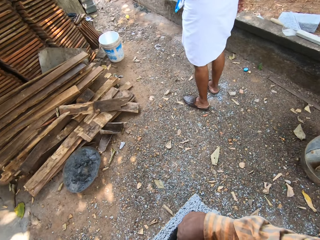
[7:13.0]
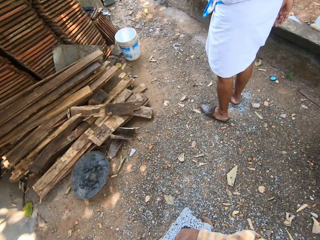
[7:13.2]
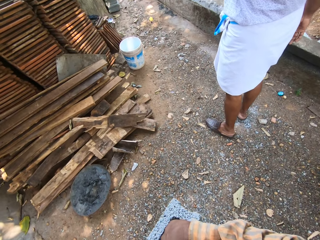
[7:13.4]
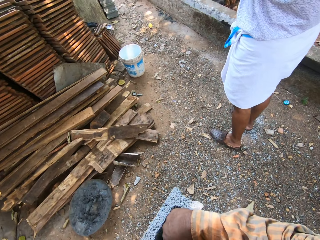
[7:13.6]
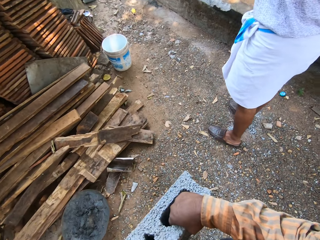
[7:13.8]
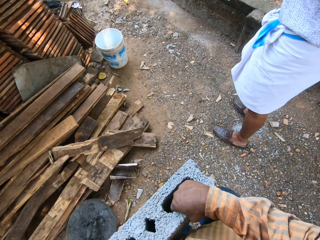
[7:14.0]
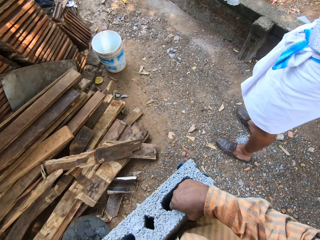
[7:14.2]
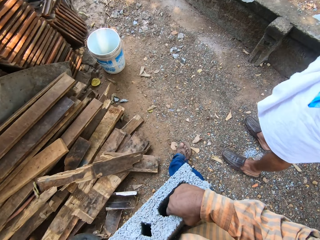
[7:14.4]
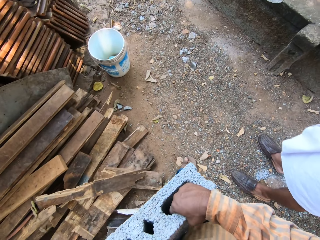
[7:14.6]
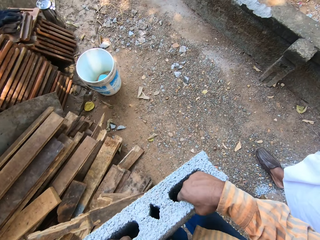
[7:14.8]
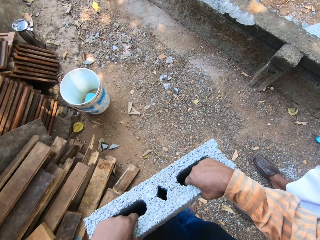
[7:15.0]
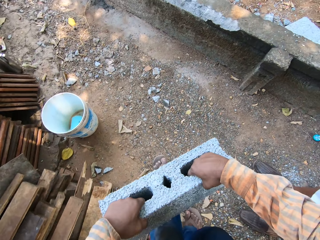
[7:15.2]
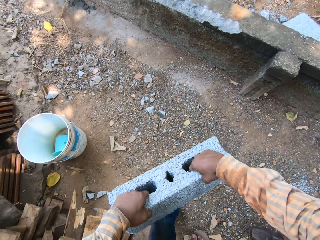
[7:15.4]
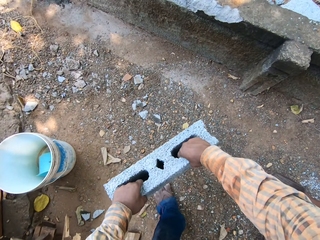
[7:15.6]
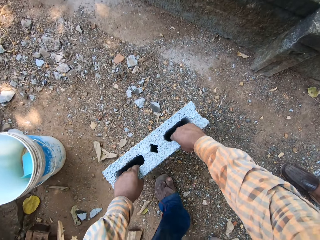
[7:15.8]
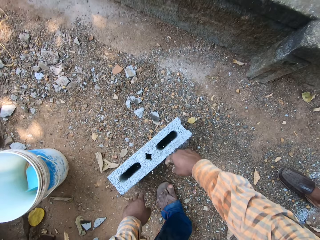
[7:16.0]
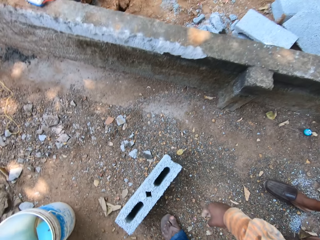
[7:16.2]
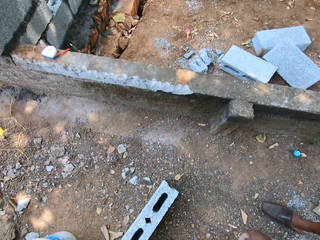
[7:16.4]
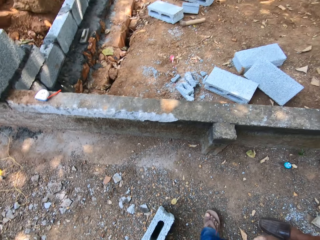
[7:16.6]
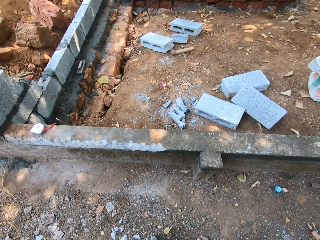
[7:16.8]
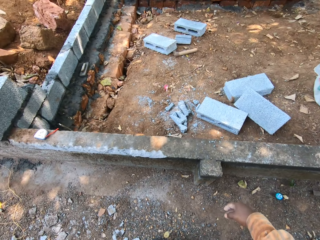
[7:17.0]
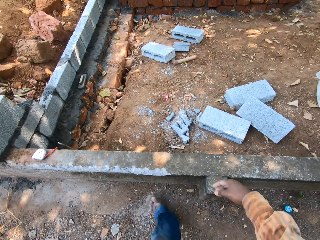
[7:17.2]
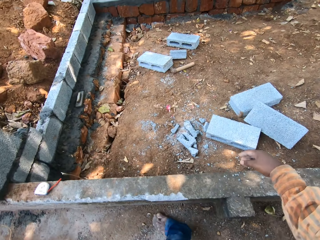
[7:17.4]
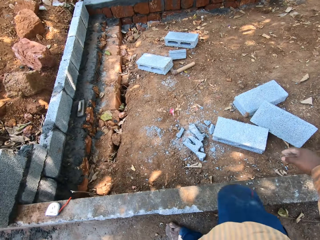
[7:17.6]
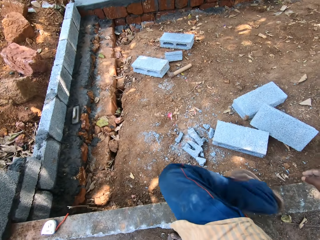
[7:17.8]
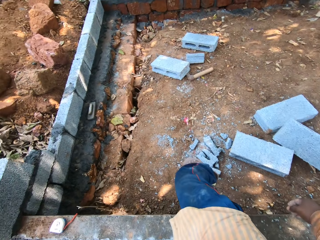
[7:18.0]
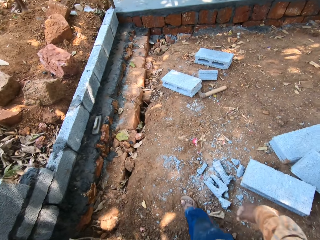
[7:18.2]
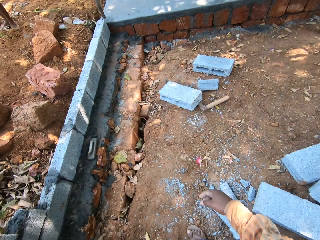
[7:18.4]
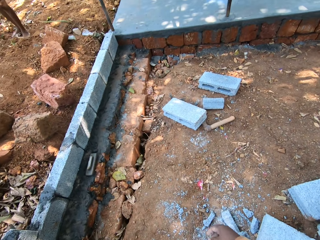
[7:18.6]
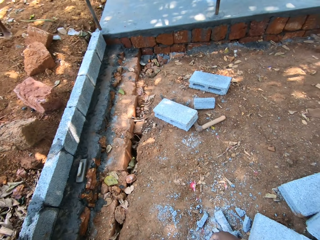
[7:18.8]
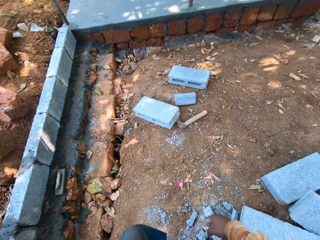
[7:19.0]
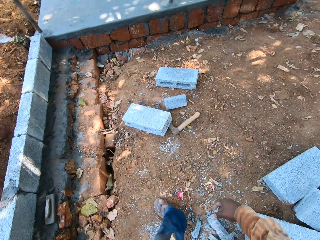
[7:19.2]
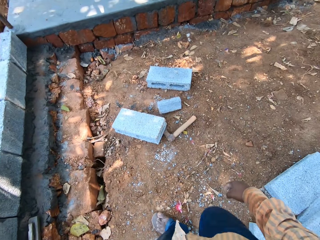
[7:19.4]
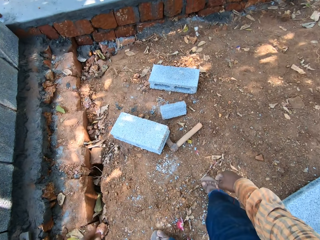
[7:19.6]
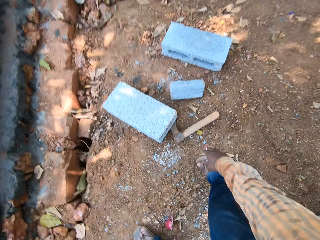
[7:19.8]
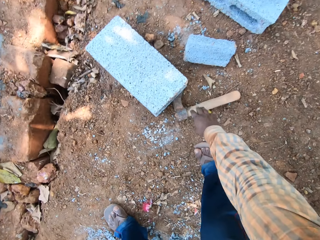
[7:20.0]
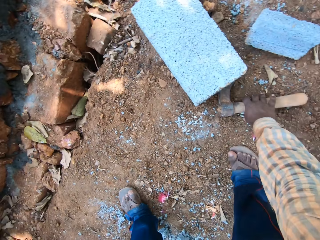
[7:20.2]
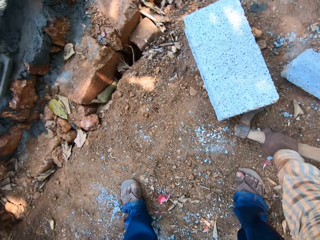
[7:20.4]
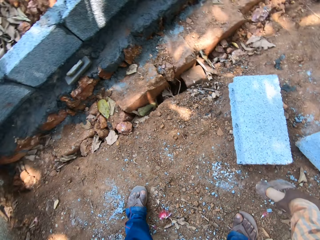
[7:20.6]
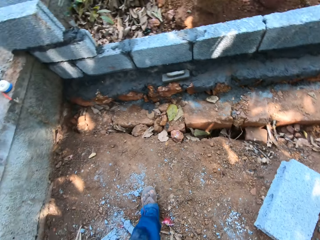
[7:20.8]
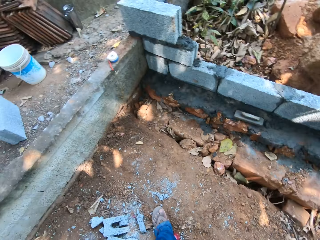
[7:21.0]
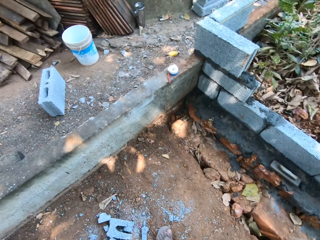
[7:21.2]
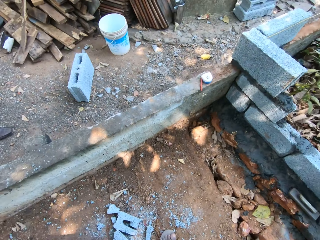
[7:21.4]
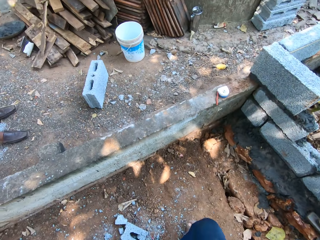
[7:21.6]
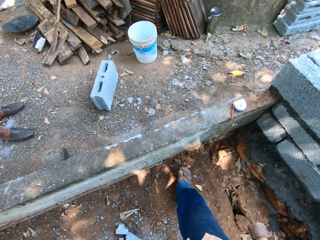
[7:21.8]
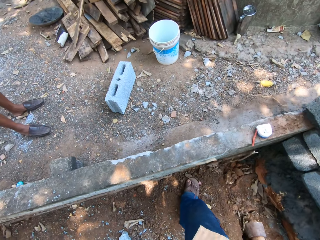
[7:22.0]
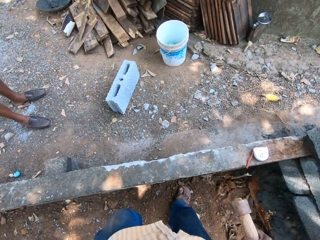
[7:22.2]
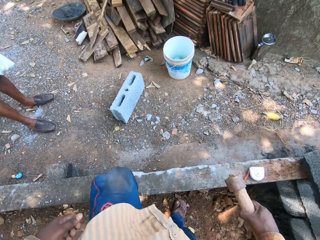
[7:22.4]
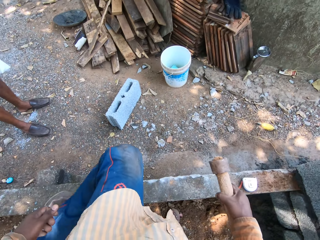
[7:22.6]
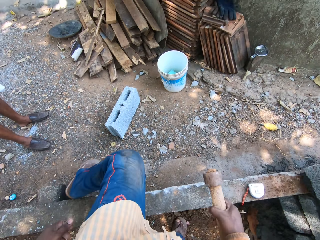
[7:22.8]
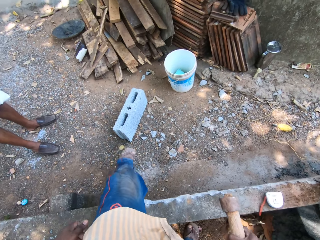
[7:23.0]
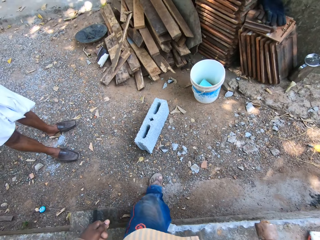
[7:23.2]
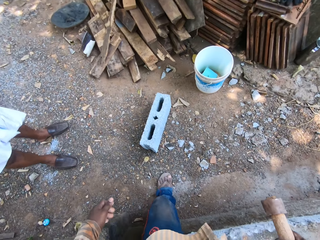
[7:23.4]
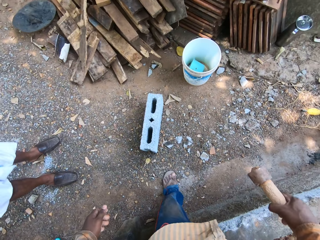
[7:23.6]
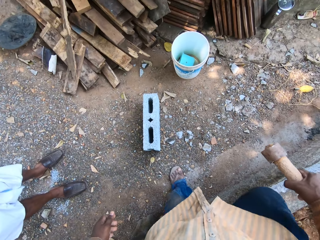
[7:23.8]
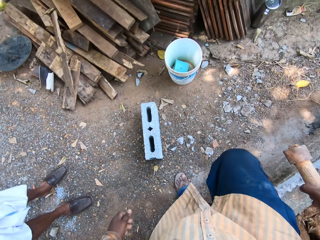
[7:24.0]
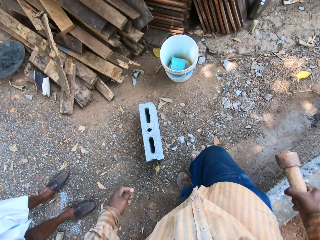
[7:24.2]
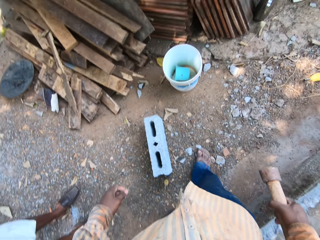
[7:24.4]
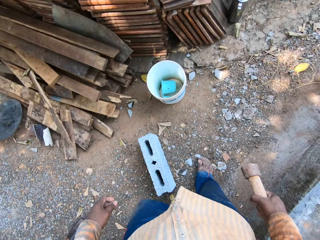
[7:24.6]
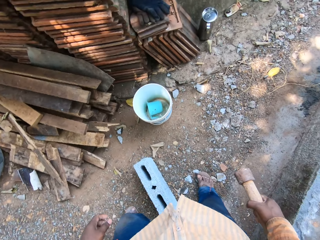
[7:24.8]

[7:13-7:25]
The camera wearer carries bricks. He drops the brick on the ground with his hands. He crosses over a fence. He picks up a brick axe from the ground with his right hand. He crosses over the fence.

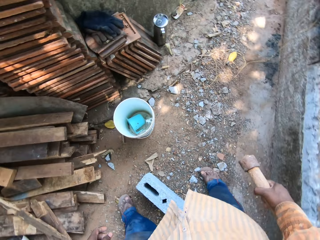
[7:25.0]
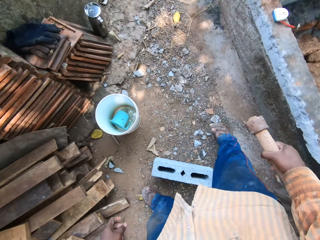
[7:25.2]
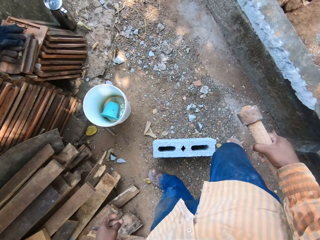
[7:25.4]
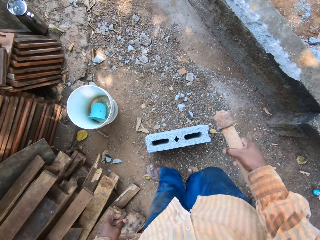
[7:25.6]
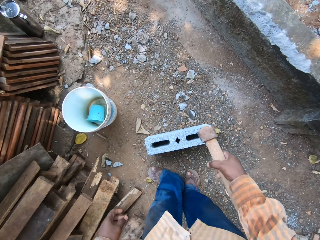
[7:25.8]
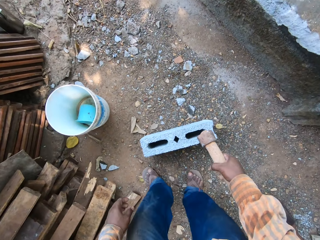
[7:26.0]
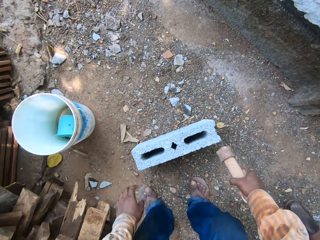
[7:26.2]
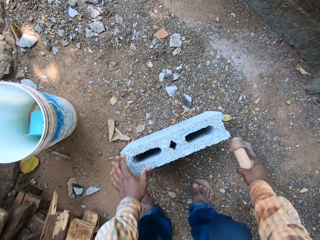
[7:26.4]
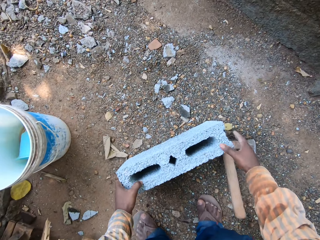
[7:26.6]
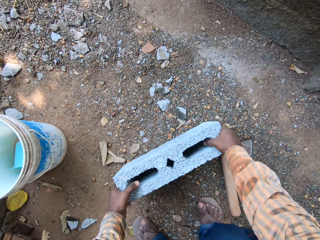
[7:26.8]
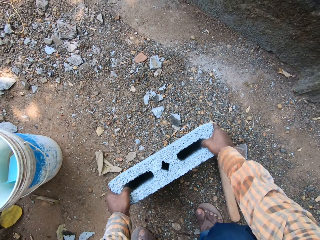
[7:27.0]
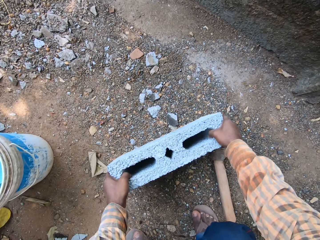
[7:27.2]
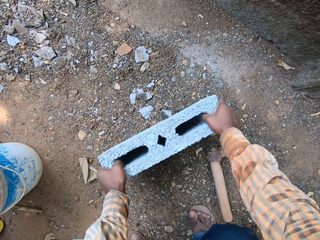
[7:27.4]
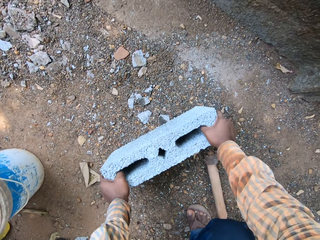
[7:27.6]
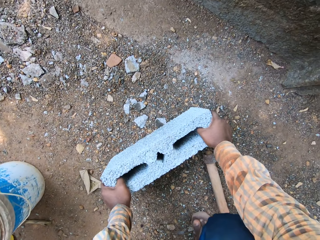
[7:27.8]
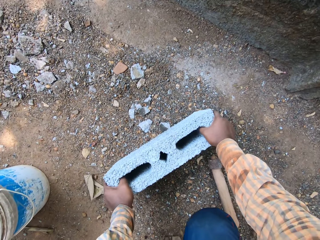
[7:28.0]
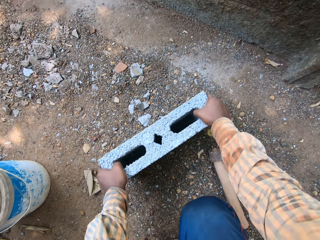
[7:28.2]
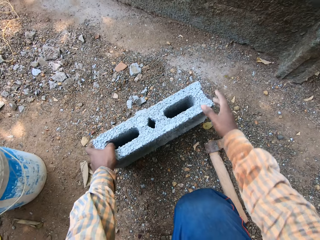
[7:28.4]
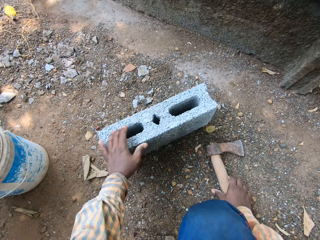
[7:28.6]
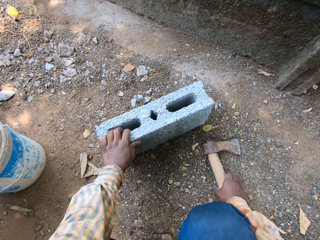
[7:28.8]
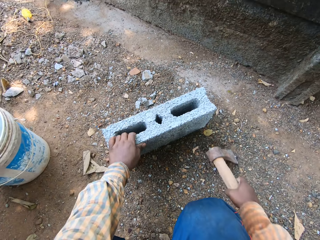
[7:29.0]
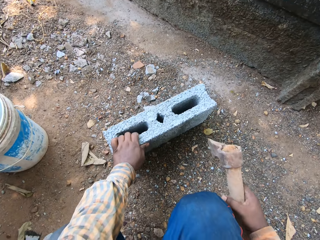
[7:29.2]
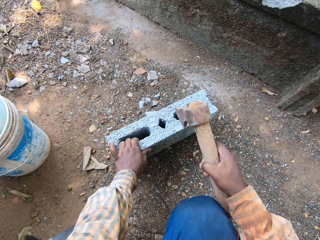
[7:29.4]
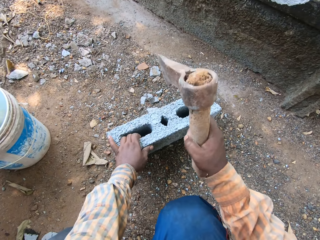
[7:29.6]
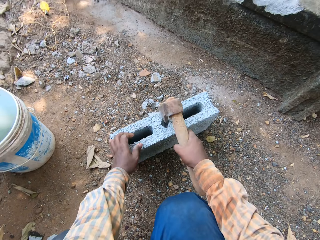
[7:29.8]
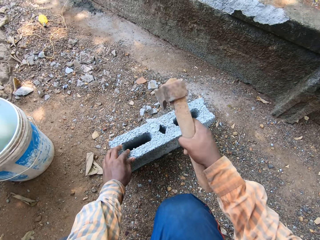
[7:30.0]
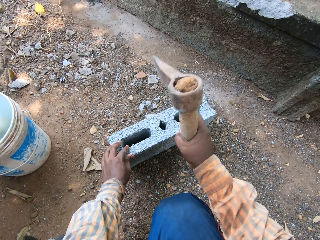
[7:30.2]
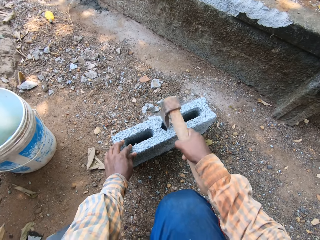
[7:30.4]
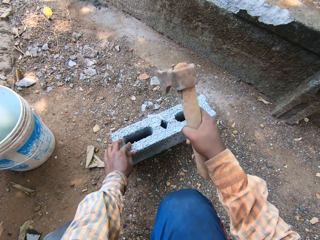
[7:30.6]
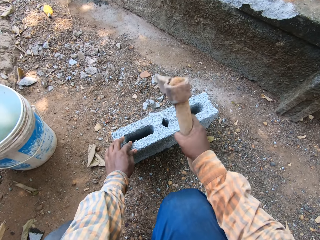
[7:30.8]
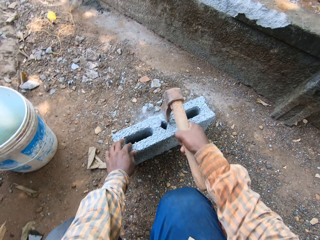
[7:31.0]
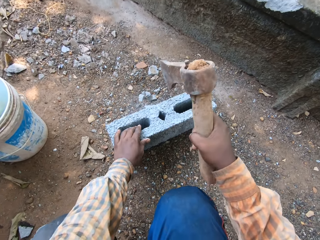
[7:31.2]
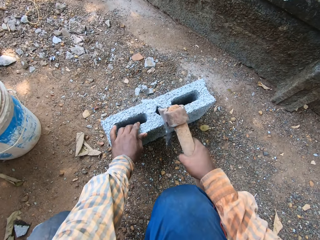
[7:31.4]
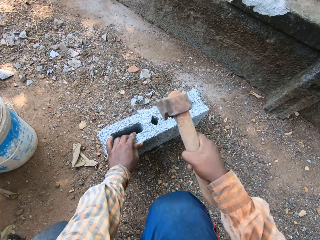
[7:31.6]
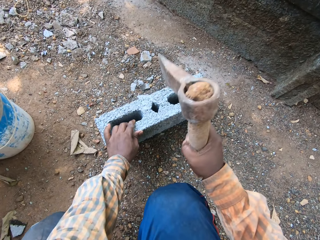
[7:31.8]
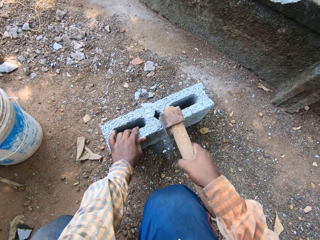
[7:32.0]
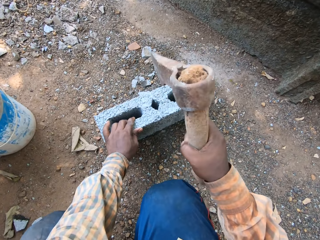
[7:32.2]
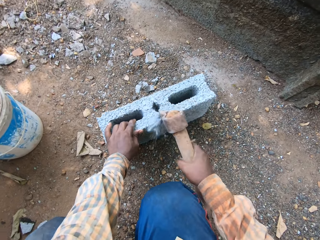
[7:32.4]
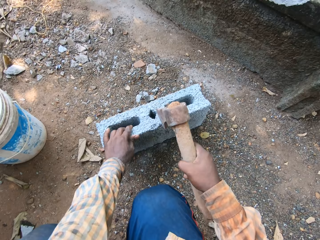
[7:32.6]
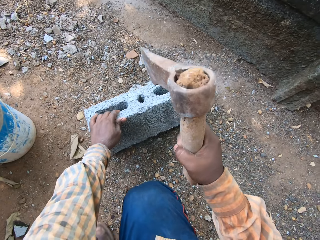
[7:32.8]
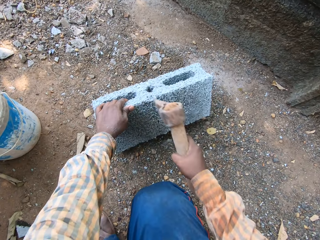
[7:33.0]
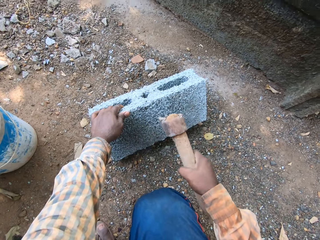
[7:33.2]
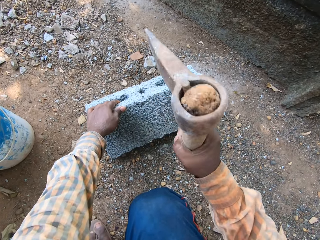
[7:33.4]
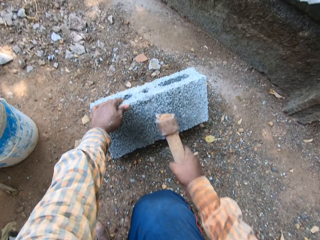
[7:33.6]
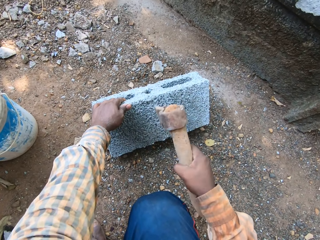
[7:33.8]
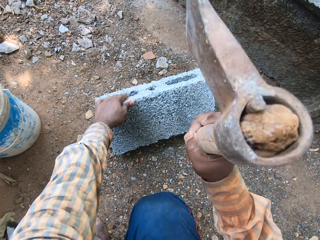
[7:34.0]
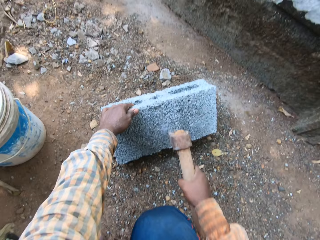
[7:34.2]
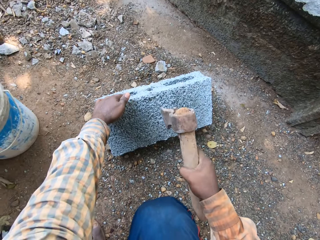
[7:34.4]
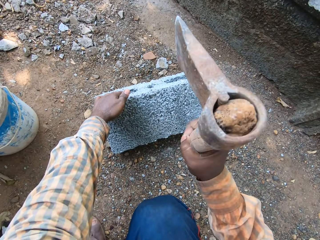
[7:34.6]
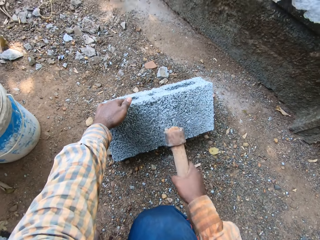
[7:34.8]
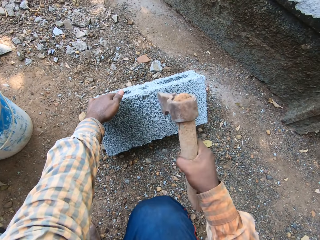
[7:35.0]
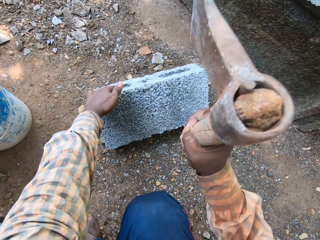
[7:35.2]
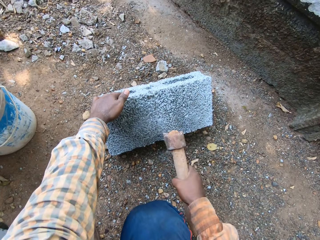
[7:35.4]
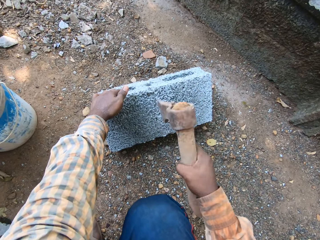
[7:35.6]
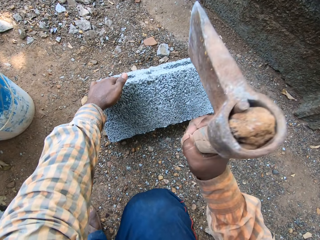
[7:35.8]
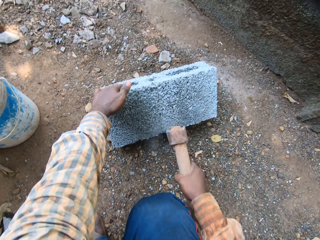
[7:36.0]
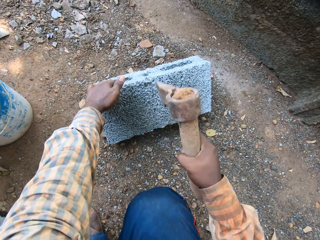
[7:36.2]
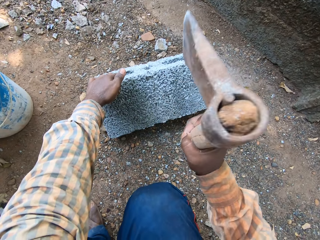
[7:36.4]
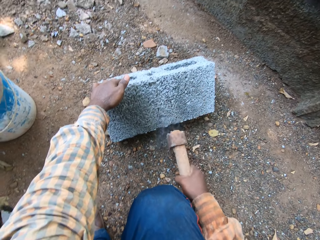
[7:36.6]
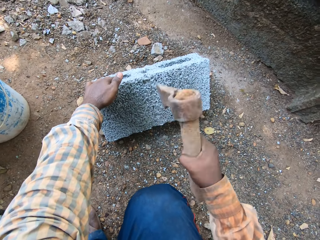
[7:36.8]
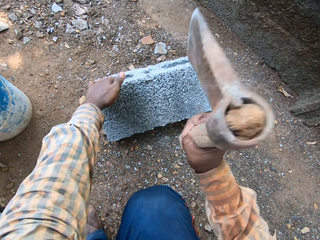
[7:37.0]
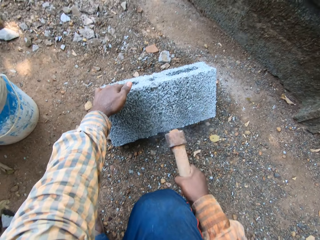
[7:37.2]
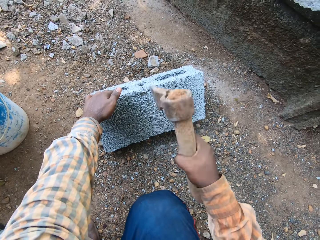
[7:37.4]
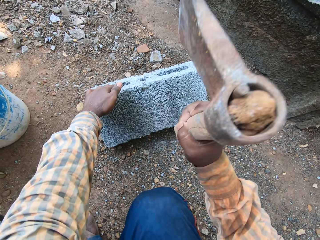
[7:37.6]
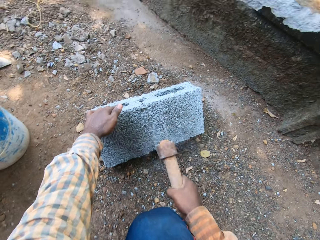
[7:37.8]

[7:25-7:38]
The camera wearer drops the brick axe on the ground with his right hand. He picks up a brick from the ground with his hands. He moves a brick on the ground with his hands. He picks up the brick axe from the ground with his right hand. He hits the brick on the ground with the brick axe in his right hand. He cuts bricks with the axe. He raises the axe.
